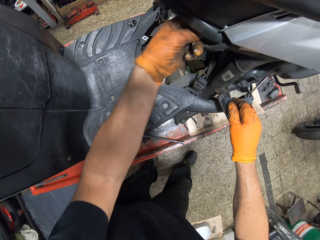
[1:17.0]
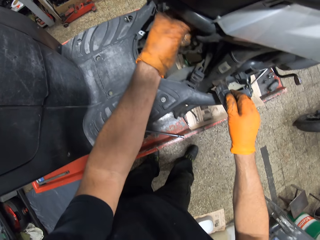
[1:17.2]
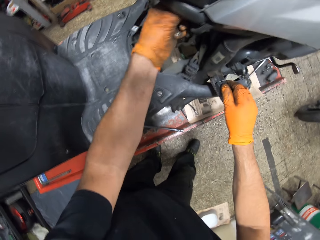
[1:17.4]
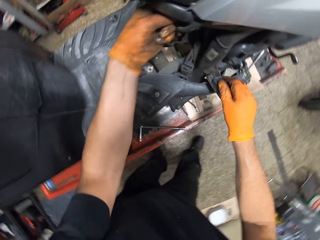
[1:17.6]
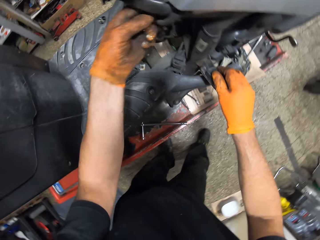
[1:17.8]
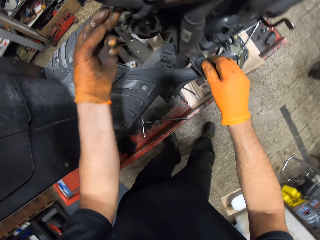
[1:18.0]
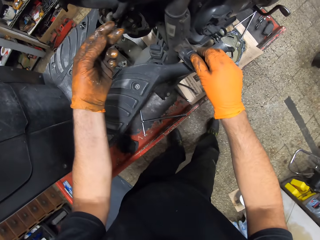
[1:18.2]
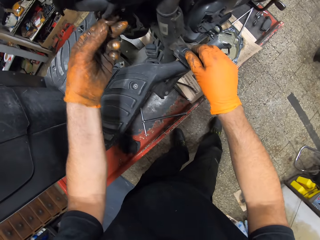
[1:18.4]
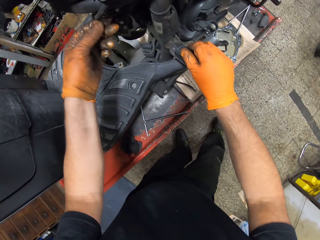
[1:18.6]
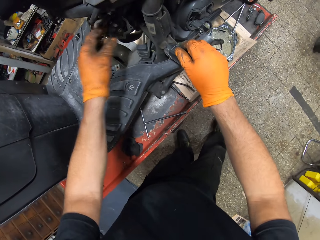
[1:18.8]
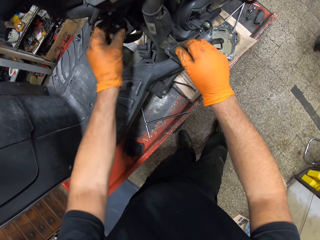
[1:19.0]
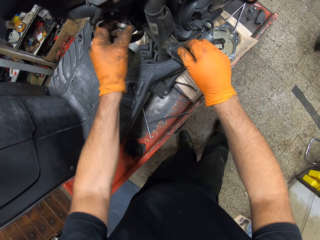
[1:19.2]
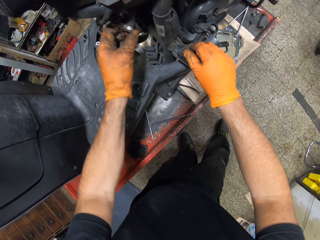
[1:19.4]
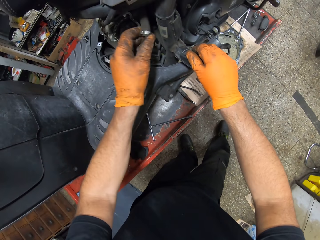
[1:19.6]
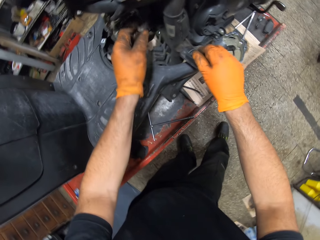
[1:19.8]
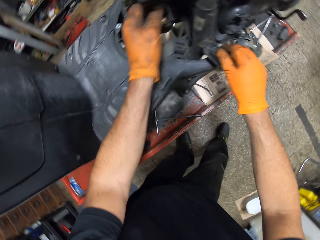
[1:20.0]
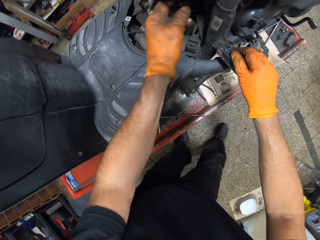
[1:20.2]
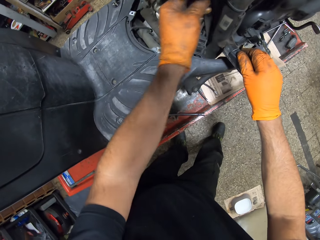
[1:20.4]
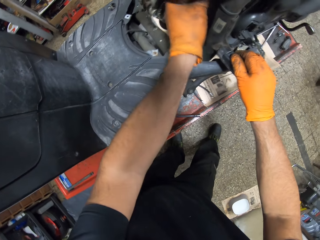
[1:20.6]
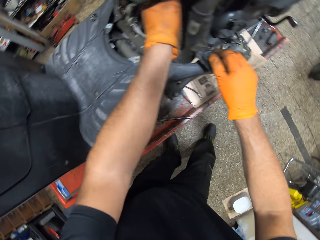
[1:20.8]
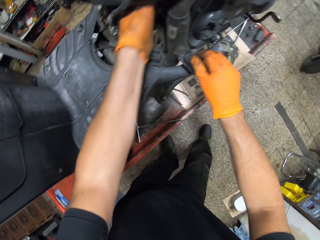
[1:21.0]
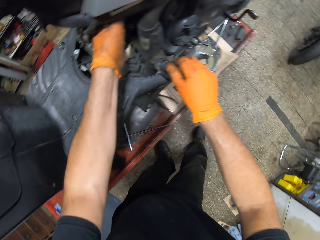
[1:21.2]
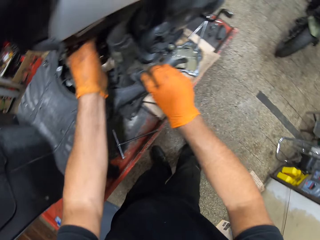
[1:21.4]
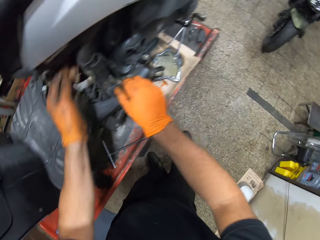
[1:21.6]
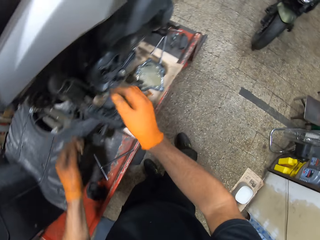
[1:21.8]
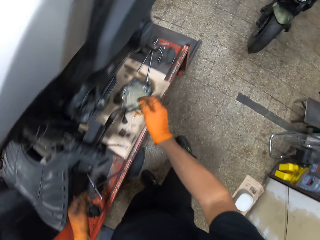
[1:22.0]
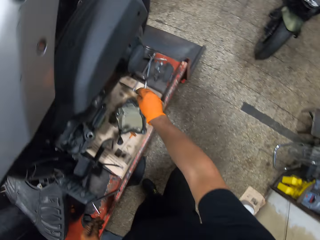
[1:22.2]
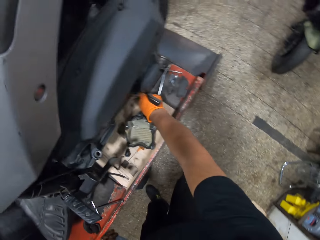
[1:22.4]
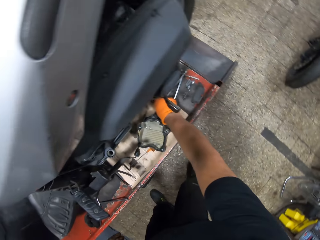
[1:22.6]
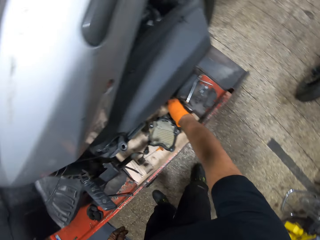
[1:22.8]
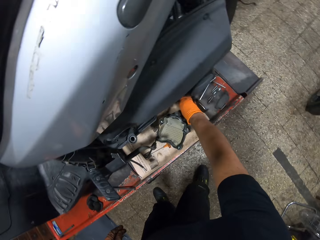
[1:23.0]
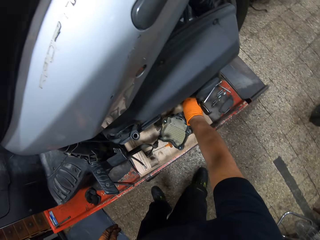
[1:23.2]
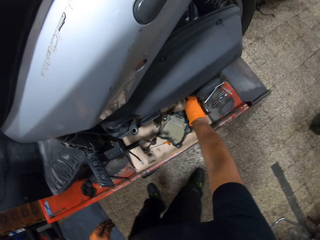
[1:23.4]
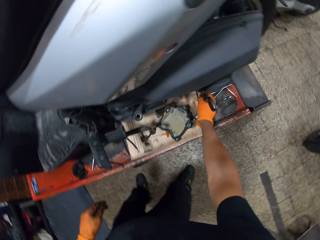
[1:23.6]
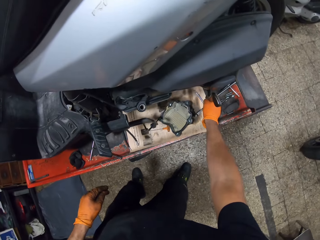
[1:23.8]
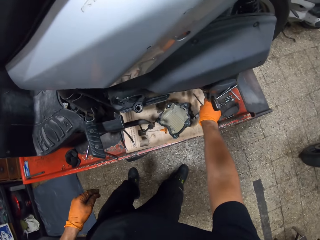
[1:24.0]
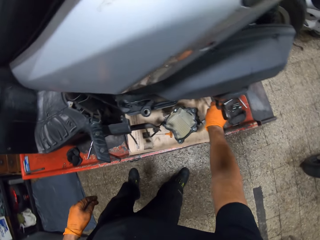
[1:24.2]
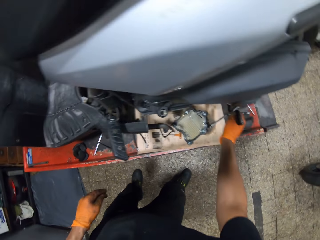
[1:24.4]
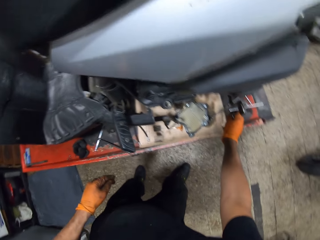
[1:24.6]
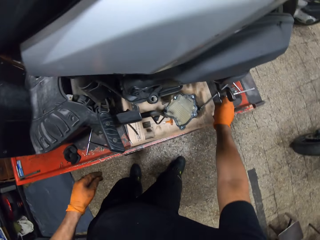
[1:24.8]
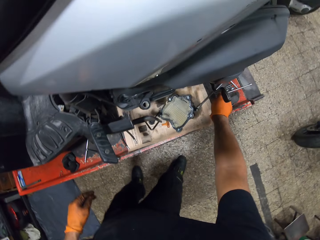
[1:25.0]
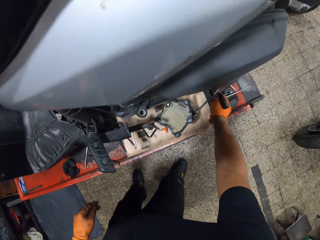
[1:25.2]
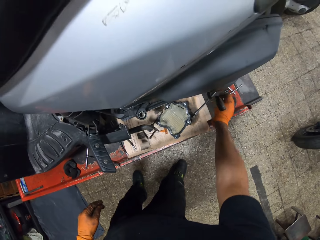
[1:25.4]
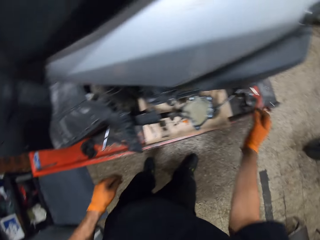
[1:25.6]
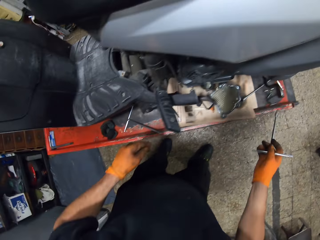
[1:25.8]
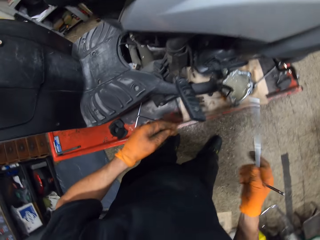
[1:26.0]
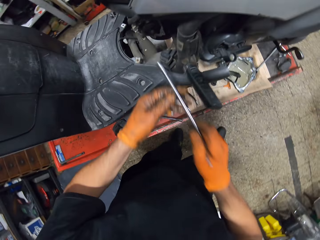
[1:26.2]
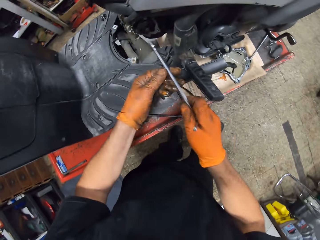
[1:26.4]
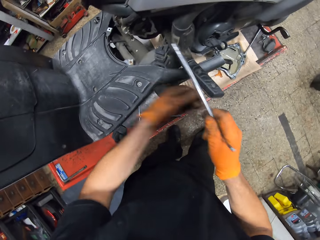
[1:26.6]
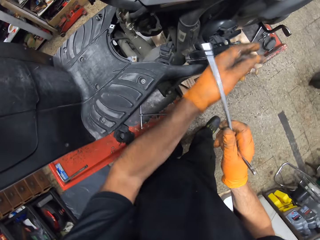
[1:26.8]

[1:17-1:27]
The camera wearer picks up a T spanner from the table with his gloved right hand.

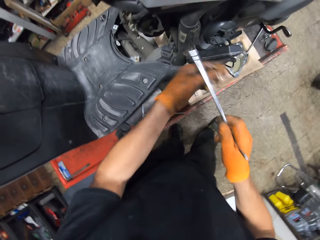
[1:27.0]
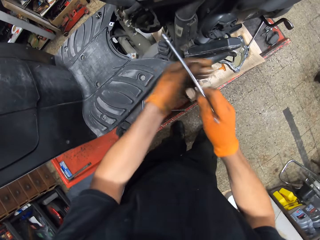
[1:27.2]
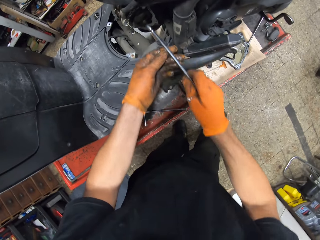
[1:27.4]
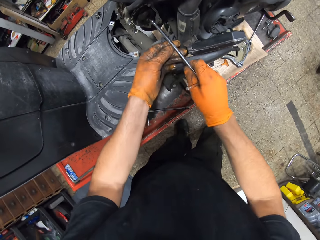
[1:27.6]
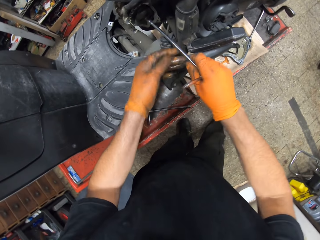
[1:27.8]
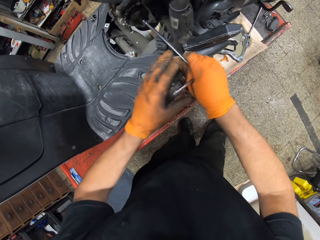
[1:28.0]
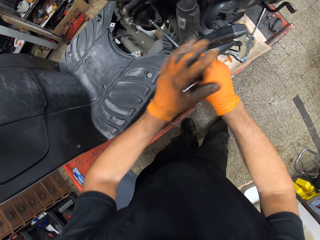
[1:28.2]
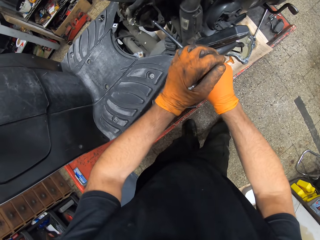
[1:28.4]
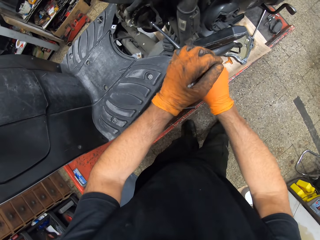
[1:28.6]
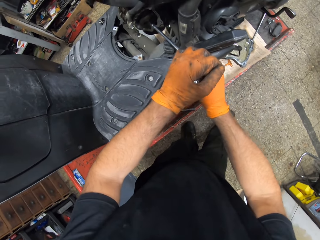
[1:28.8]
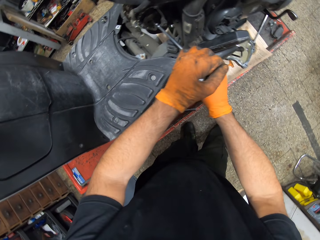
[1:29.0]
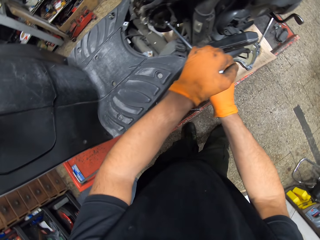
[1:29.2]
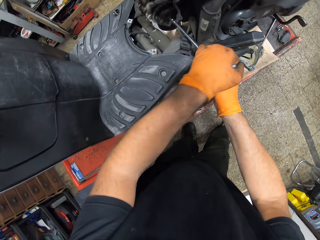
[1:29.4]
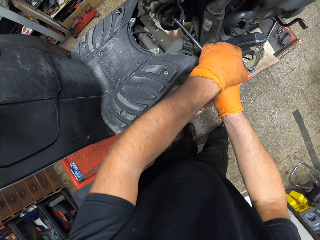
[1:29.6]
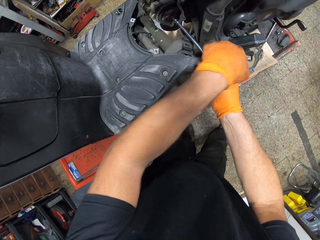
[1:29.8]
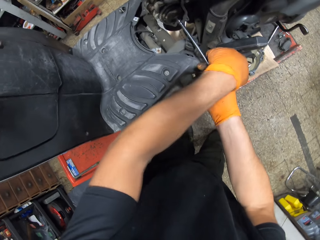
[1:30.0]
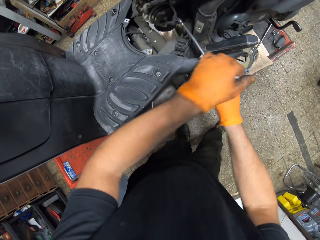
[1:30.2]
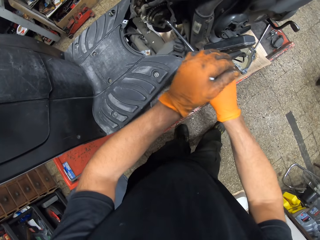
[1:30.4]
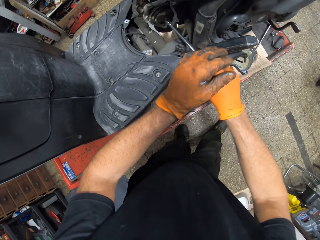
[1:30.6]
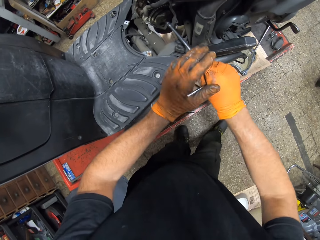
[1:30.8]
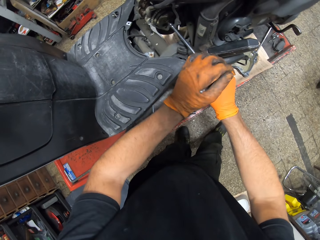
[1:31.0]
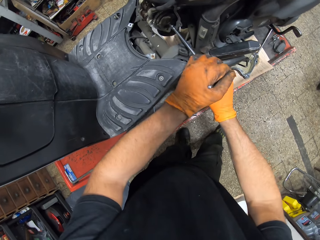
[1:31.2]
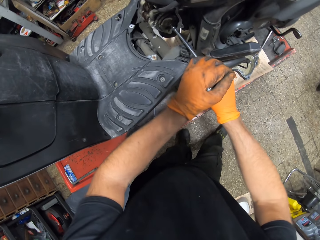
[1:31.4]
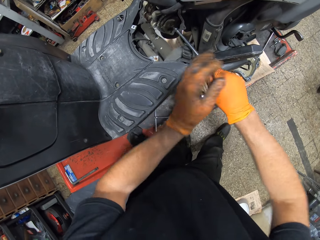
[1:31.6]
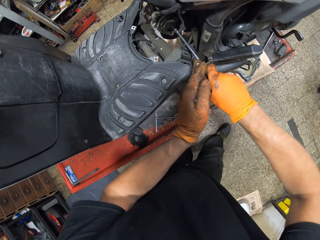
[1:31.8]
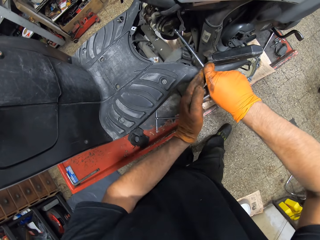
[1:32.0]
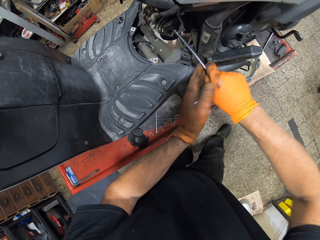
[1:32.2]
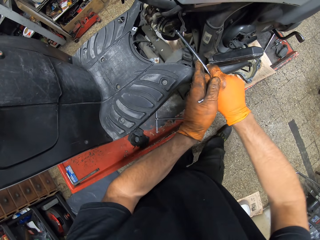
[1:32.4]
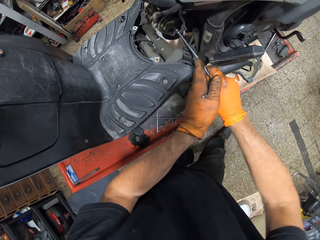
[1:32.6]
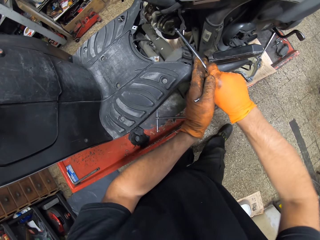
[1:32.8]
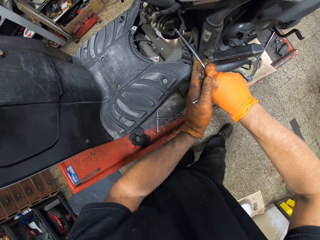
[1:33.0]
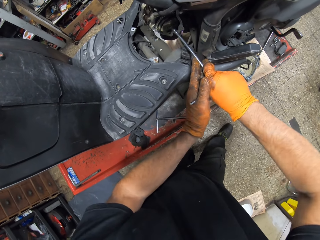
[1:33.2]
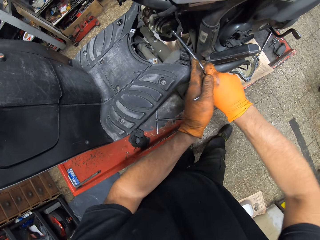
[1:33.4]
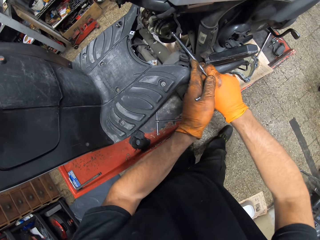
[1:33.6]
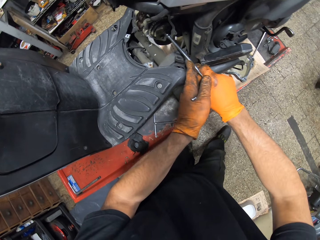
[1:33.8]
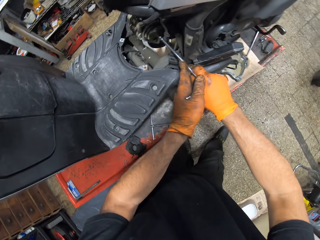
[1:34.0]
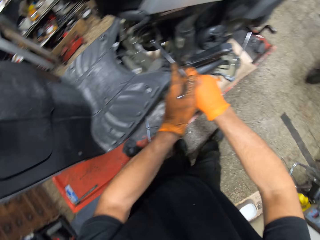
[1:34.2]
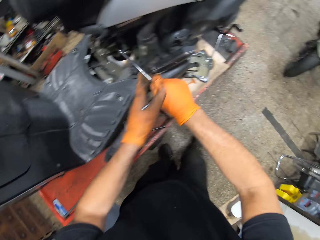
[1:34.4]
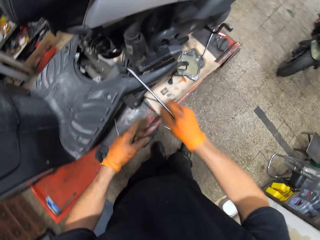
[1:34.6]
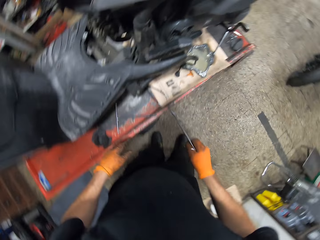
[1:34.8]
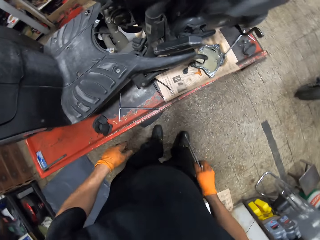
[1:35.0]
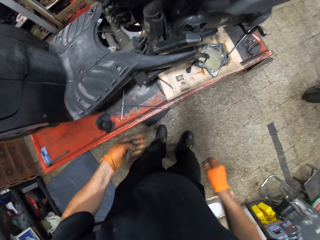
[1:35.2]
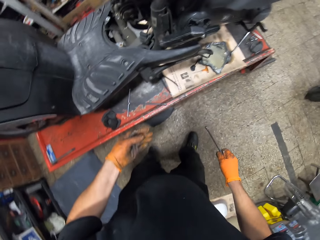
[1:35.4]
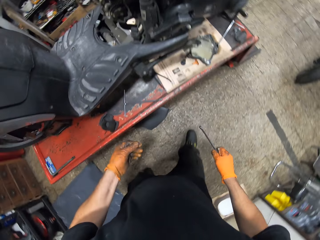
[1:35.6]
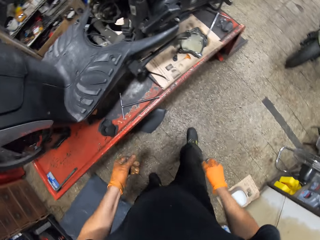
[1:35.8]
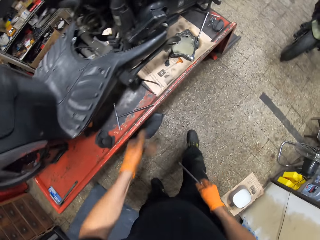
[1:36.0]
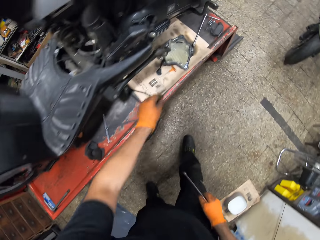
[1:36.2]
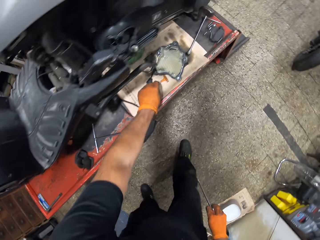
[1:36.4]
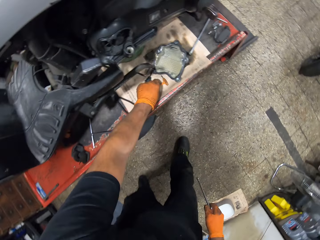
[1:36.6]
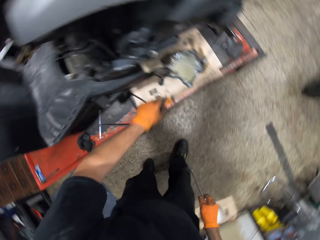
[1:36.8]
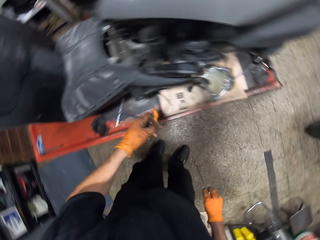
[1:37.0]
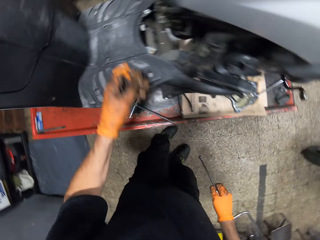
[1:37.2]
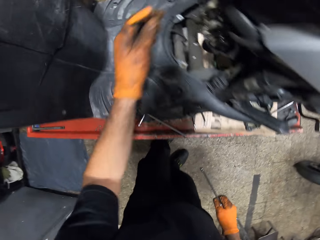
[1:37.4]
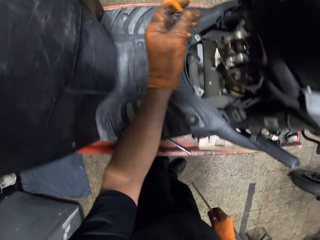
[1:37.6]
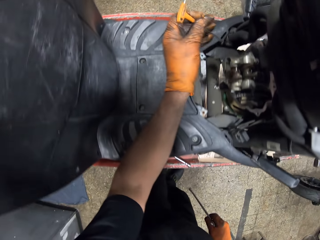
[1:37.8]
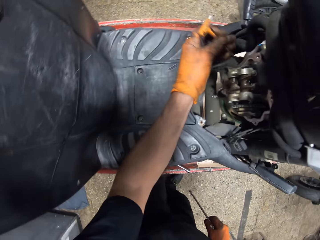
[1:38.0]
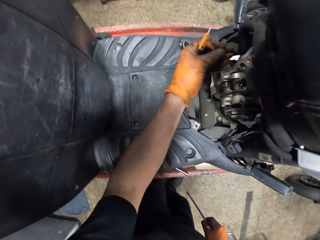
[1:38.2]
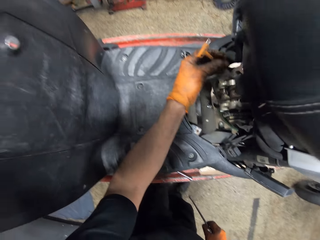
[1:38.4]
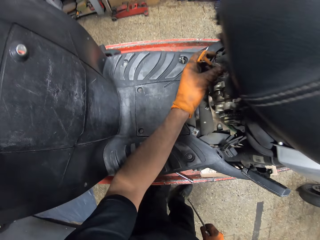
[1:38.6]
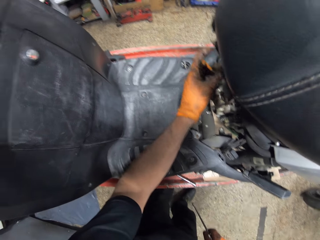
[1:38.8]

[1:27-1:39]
The camera wearer raises the motorcycle foot peg with his gloved left hand. He loosens the engine with a T spanner in both gloved hands. He tightens the nuts with a wrench. He picks up a screwdriver from a work table with his gloved left hand. He places the screwdriver on a bolt with his gloved left hand.
